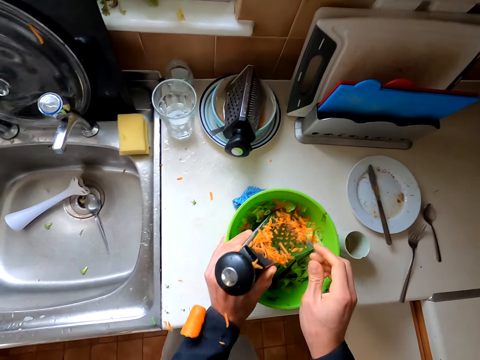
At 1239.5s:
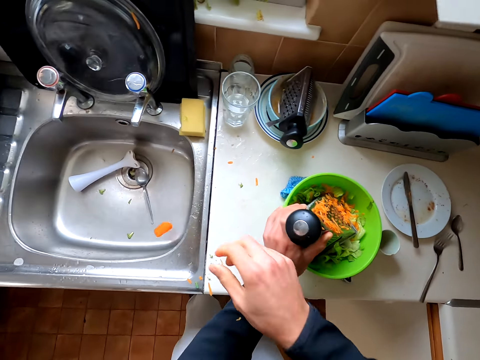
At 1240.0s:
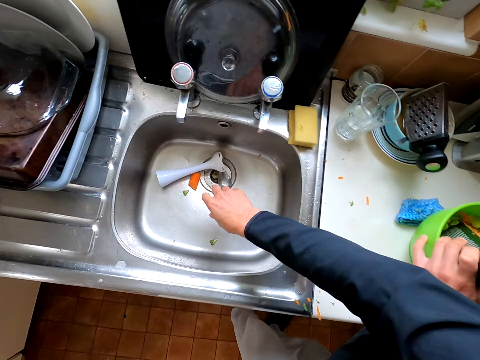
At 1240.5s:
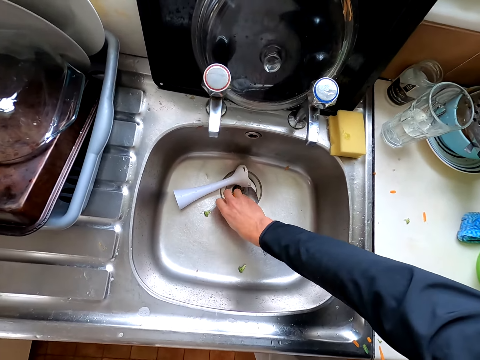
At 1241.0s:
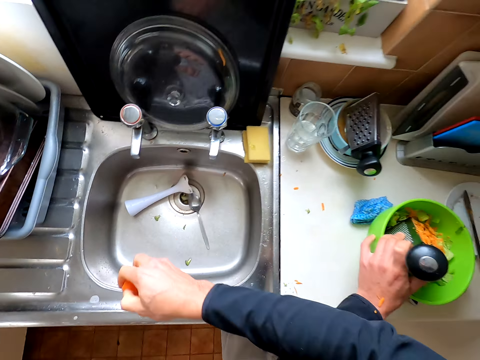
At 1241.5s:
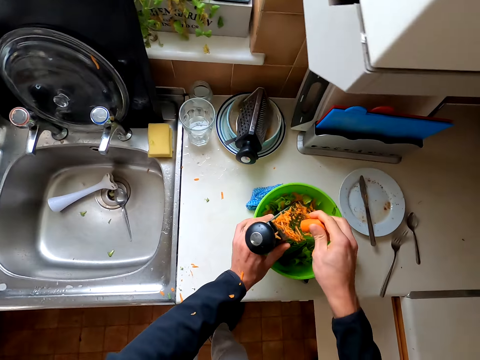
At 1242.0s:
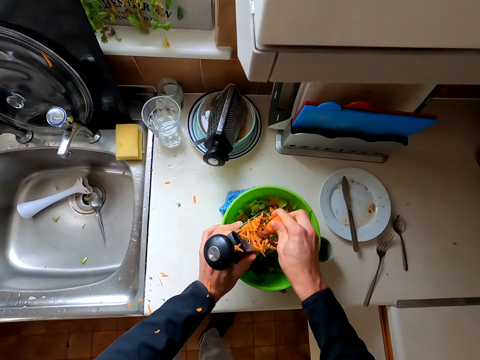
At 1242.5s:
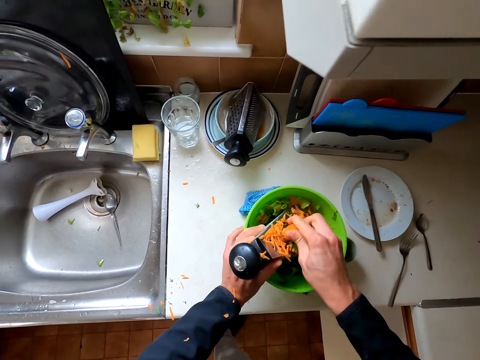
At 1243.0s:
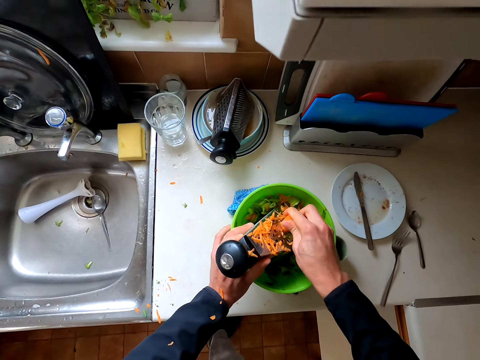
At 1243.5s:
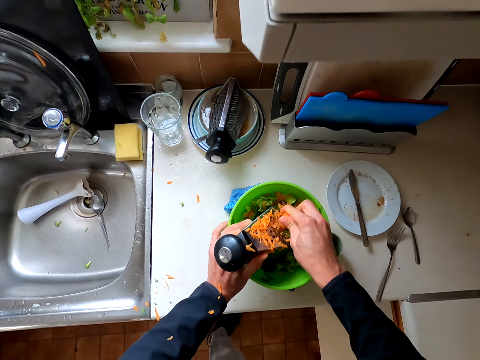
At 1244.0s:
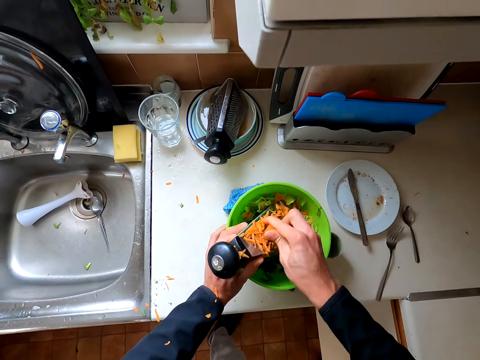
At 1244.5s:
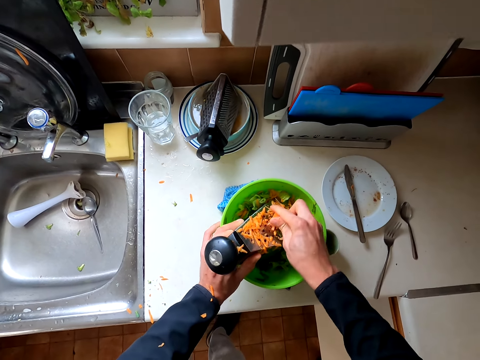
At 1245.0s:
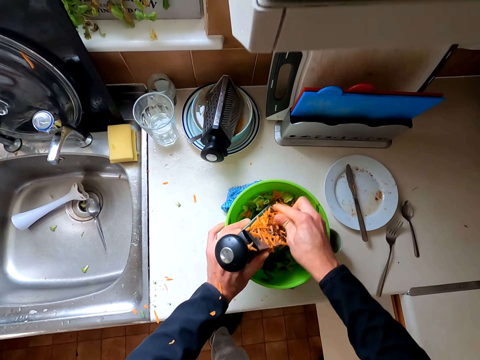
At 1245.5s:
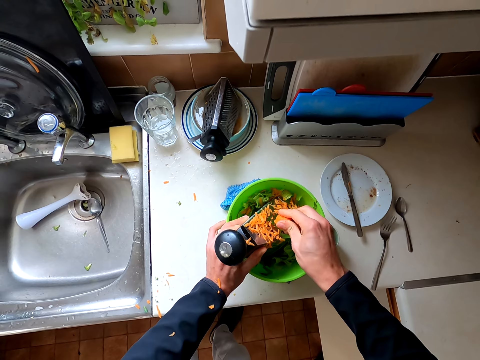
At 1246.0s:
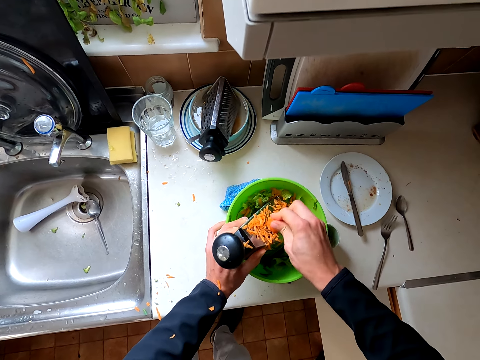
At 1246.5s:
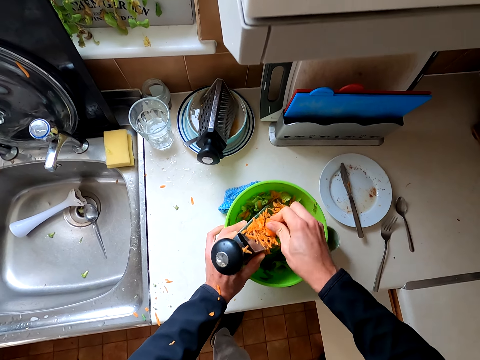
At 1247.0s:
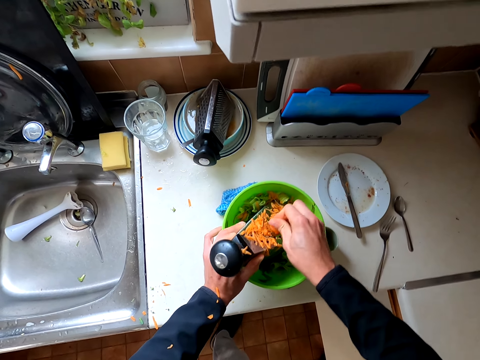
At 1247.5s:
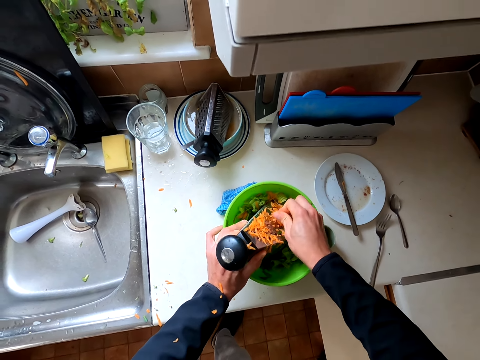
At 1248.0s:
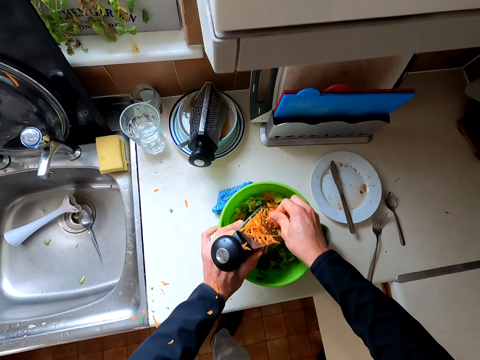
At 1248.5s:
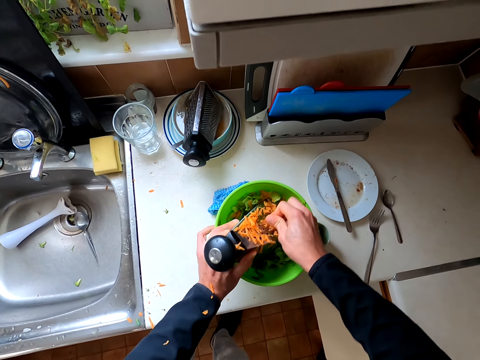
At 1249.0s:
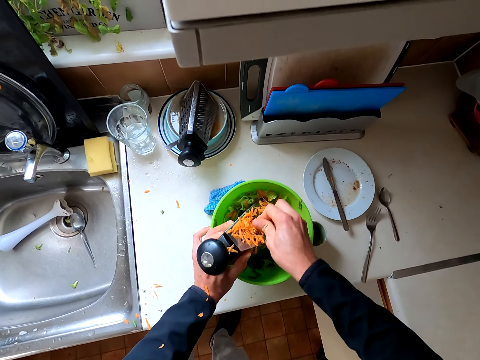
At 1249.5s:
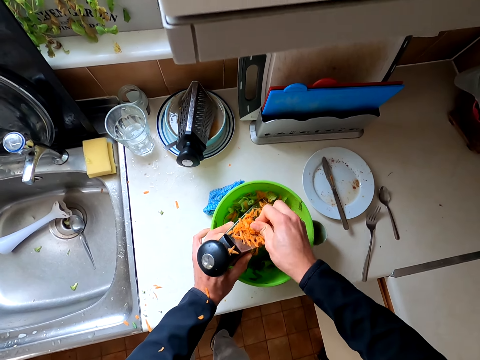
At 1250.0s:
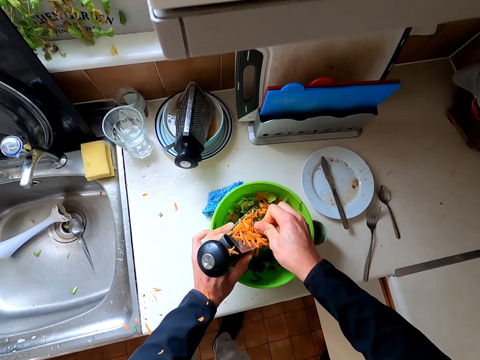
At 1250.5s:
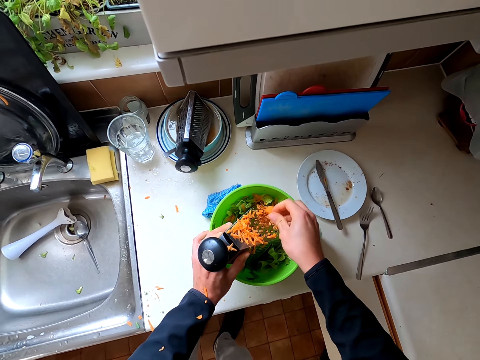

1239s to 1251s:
The camera wearer holds the grater. They pick the carrot and grate the carrot.

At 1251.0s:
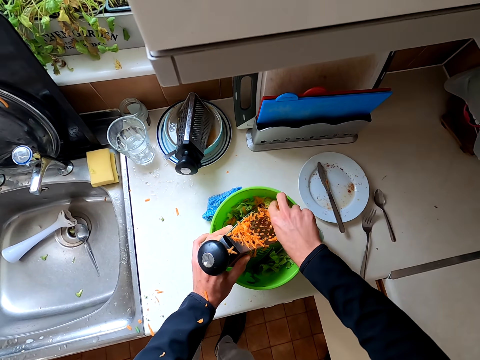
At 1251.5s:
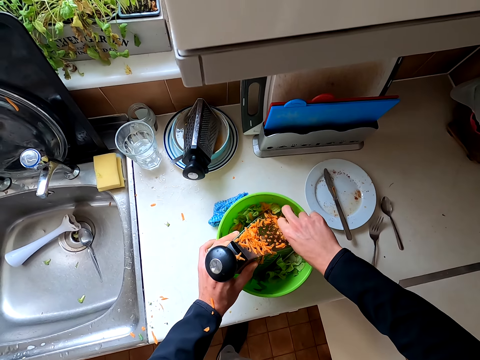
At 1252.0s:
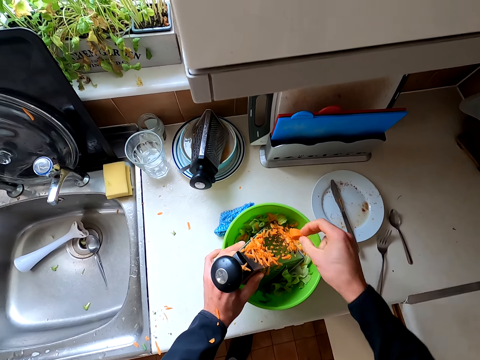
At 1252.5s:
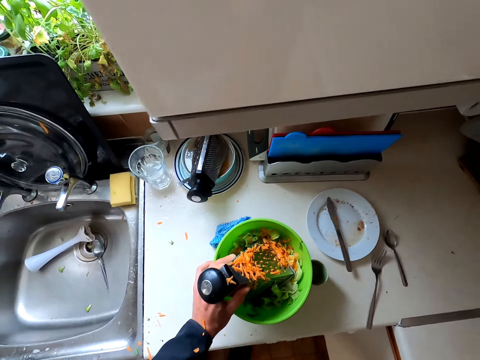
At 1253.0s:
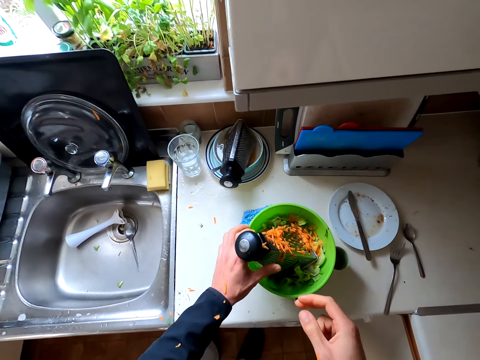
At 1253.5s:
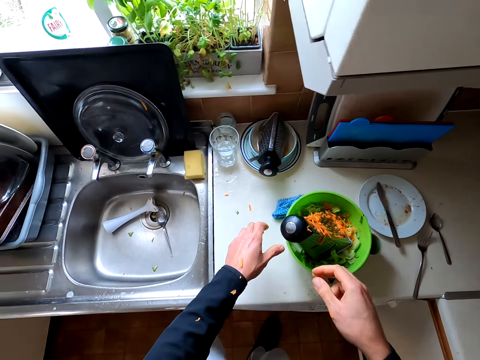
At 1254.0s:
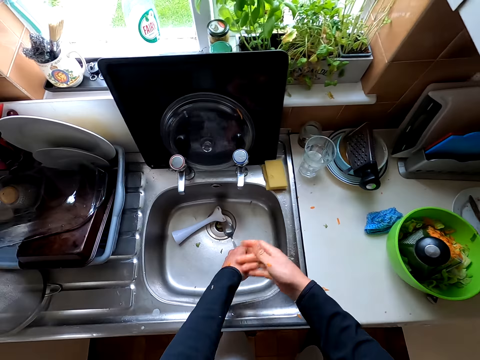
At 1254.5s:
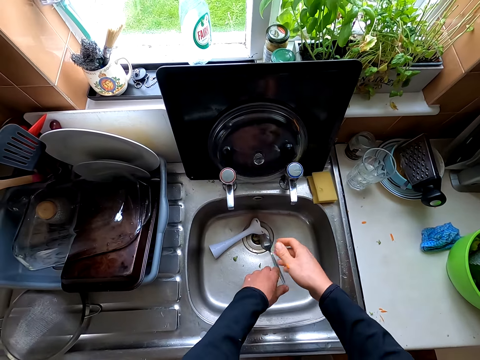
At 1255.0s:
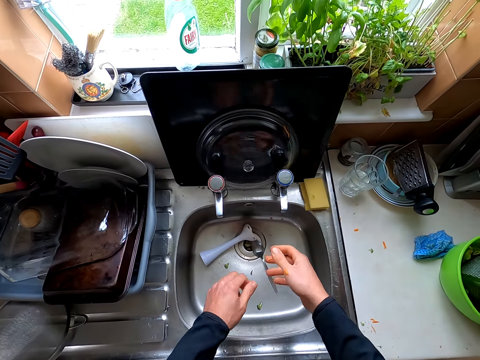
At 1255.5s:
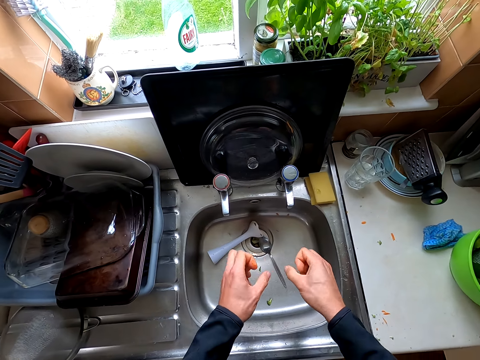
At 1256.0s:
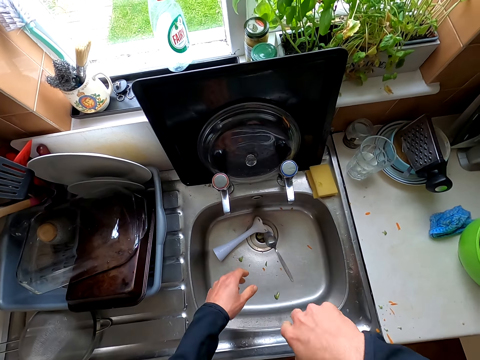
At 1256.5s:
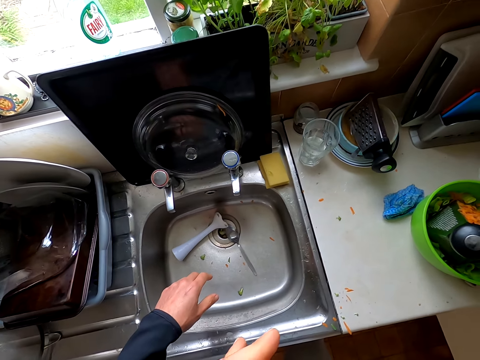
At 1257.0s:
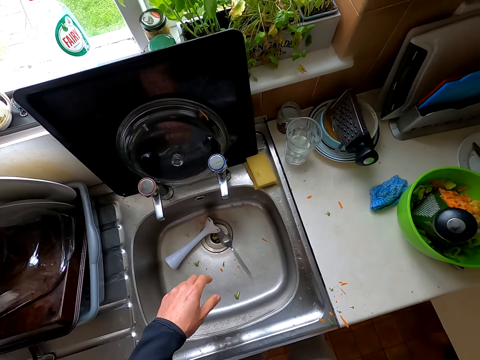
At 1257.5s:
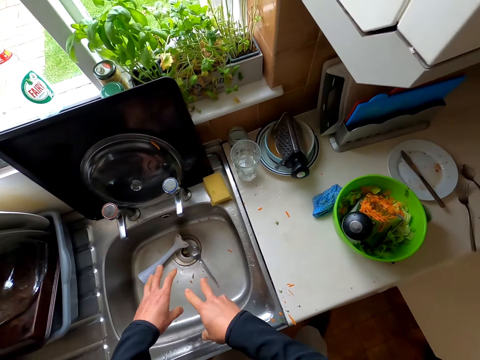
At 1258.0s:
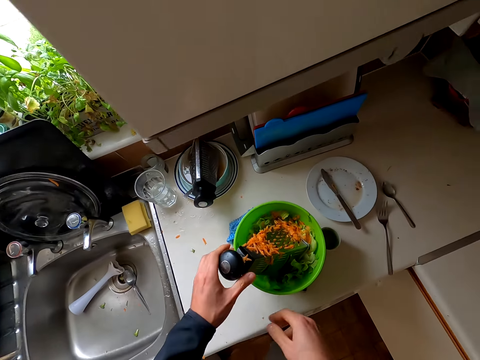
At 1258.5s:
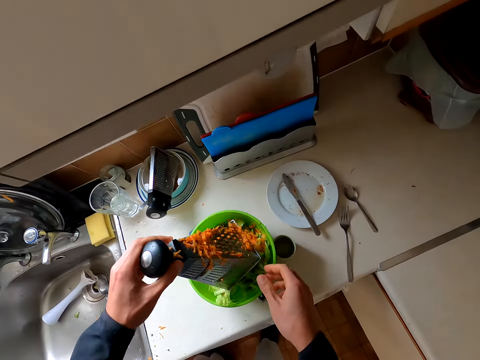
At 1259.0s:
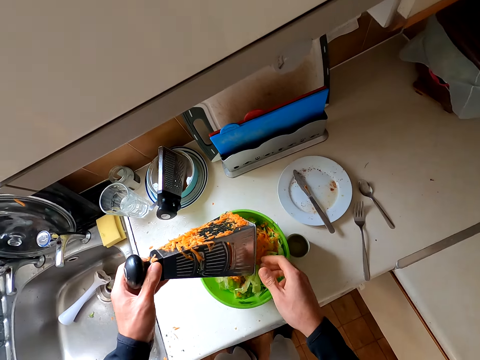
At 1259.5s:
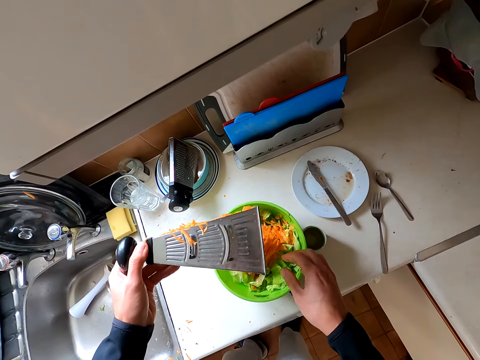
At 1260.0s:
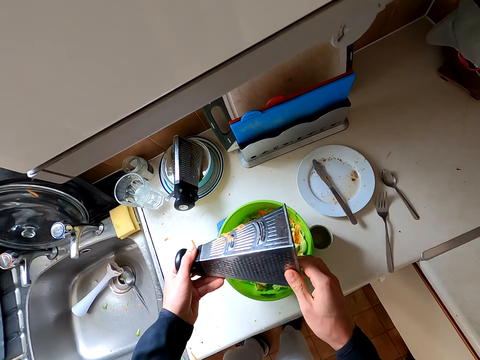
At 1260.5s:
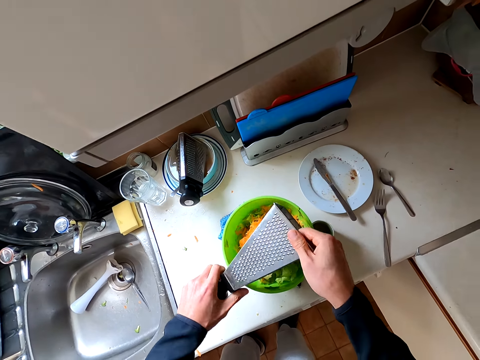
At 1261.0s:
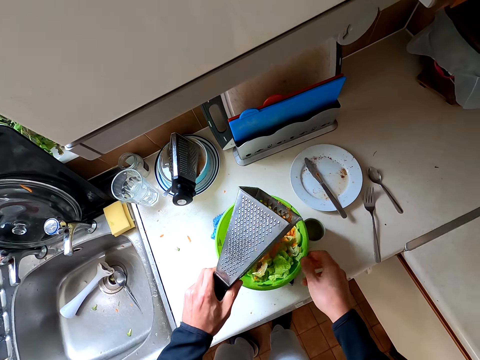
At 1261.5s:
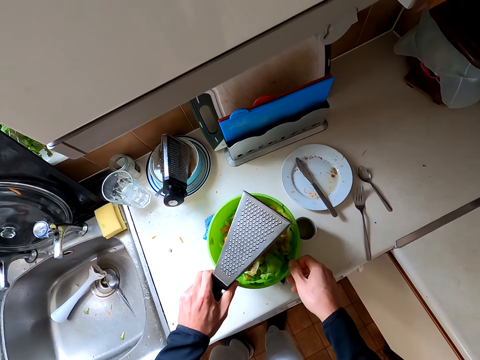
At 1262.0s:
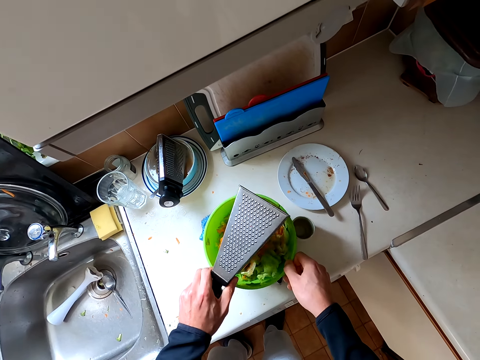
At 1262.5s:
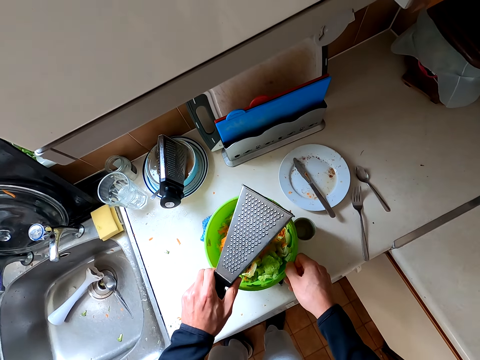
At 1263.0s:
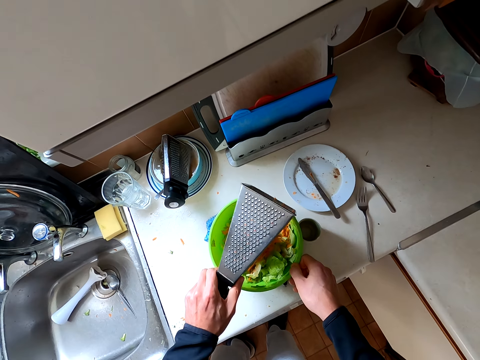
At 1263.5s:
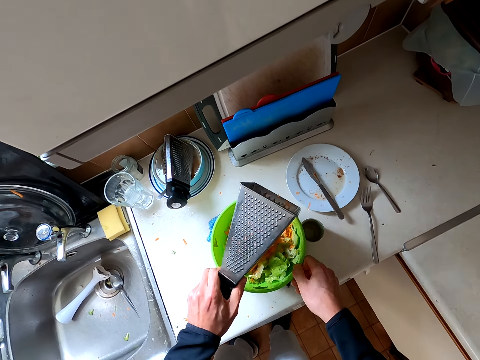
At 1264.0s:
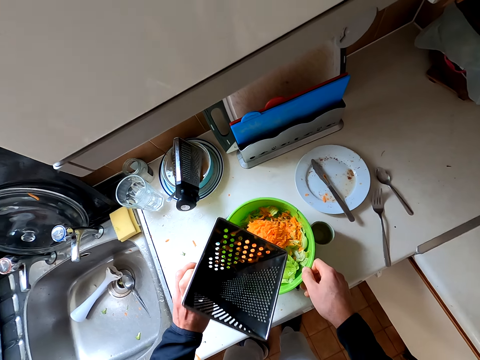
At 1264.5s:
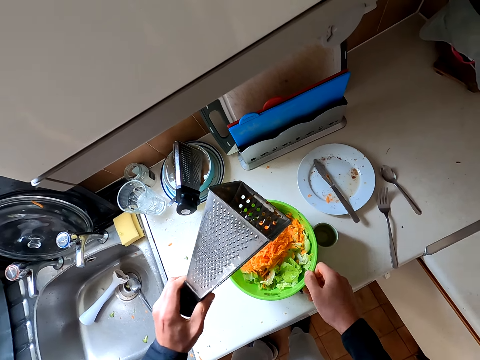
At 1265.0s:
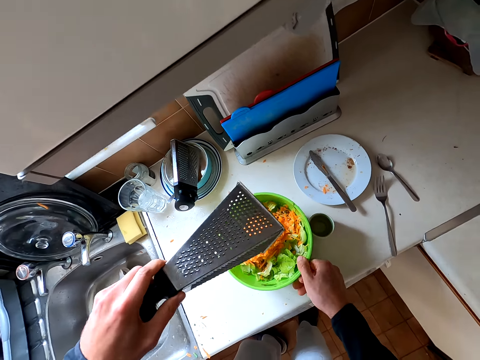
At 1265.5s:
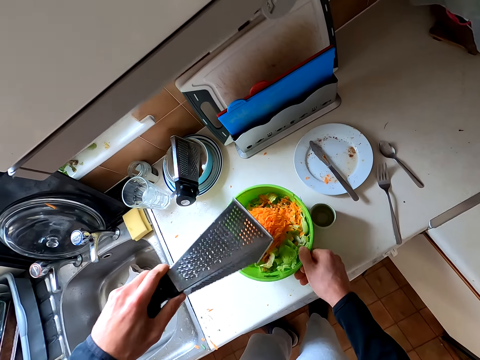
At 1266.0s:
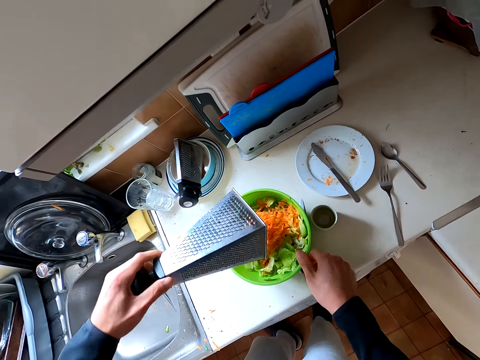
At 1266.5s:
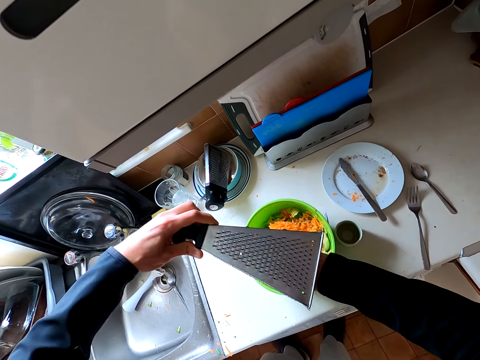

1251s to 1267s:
The camera wearer holds the piece of carrot. They wipe the sweater. They hold the grater. They hit the grater on the bowl.
